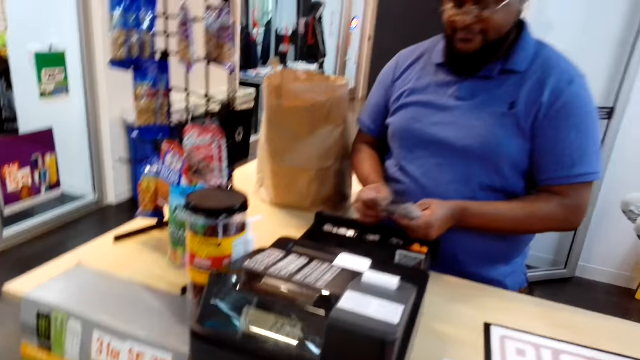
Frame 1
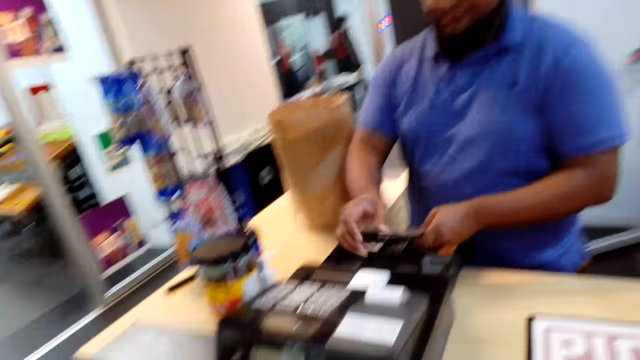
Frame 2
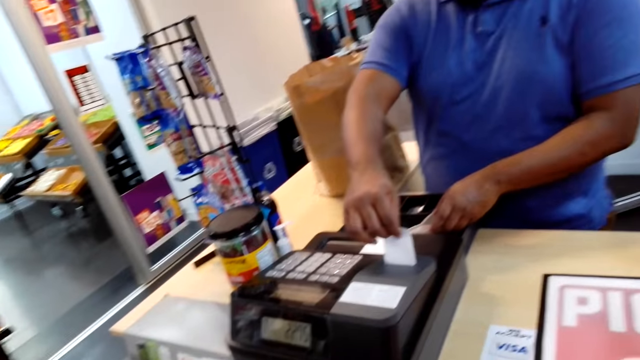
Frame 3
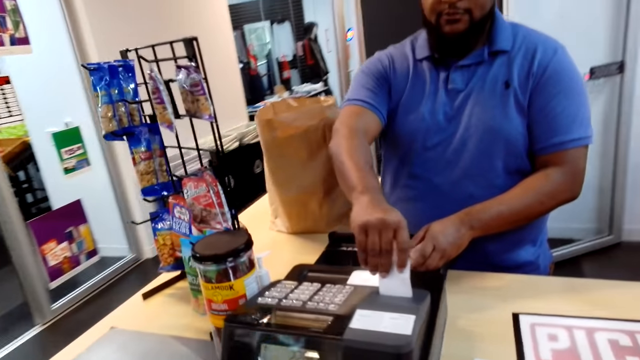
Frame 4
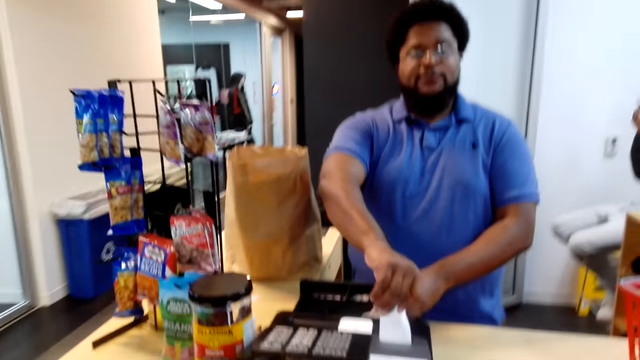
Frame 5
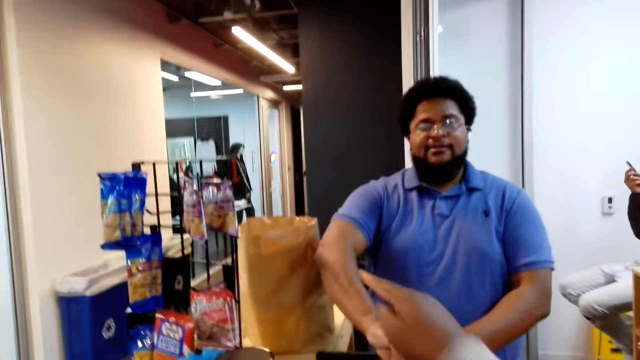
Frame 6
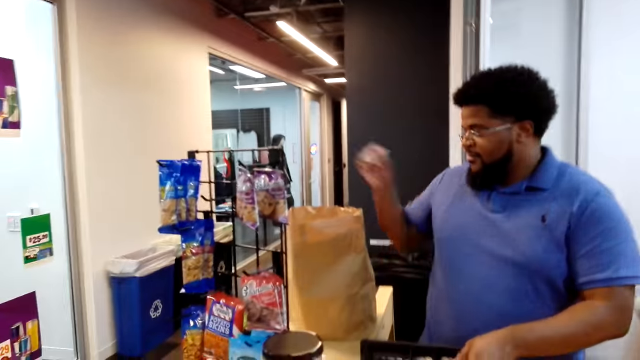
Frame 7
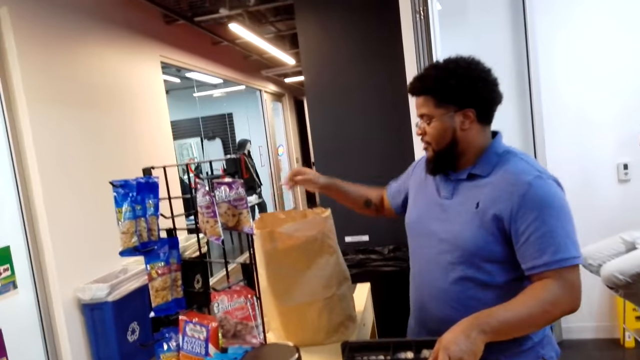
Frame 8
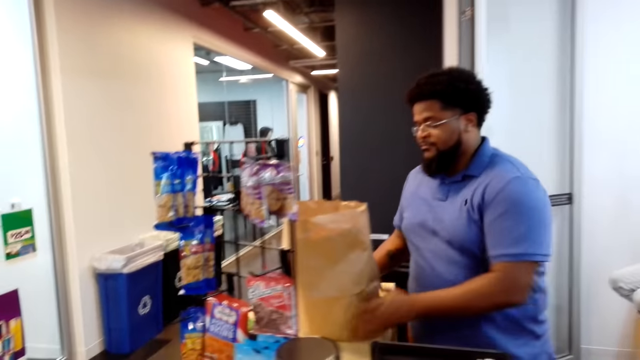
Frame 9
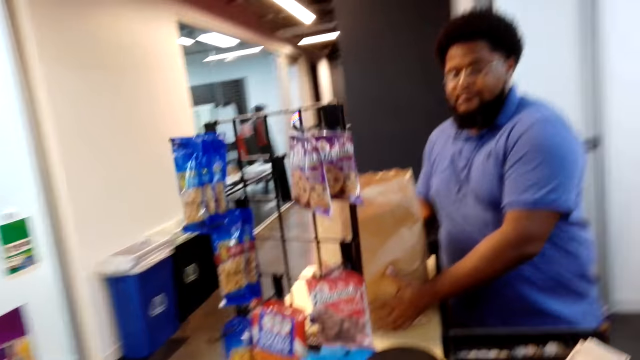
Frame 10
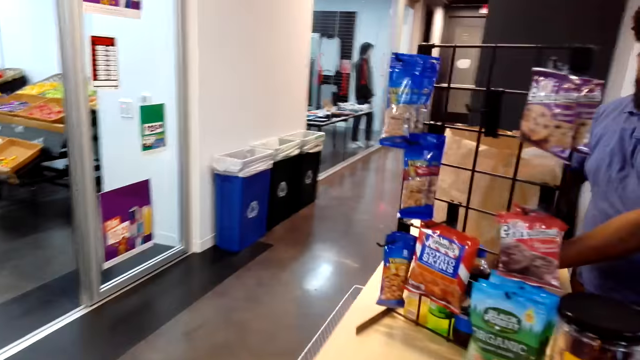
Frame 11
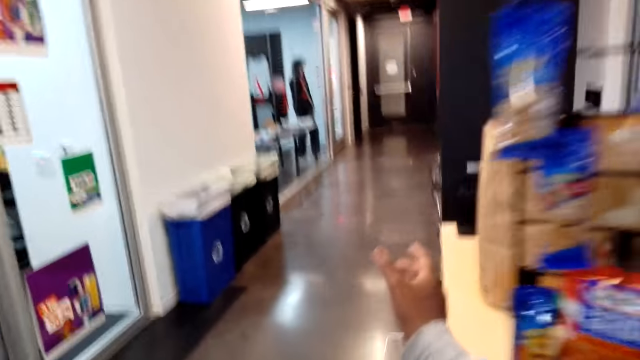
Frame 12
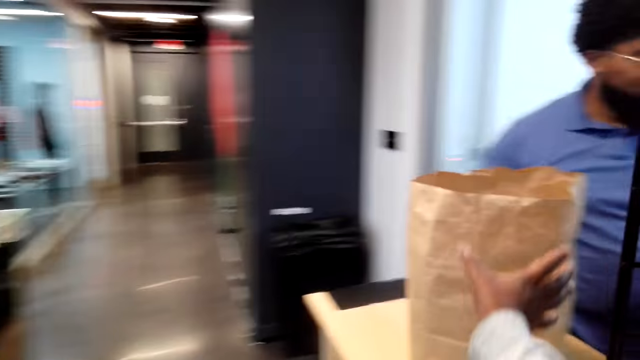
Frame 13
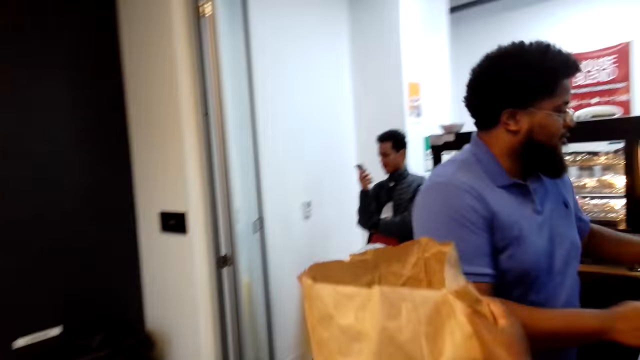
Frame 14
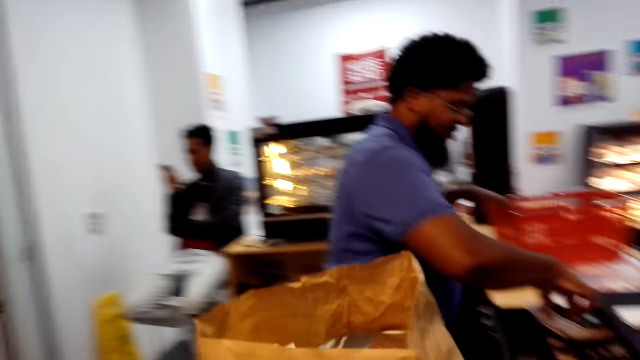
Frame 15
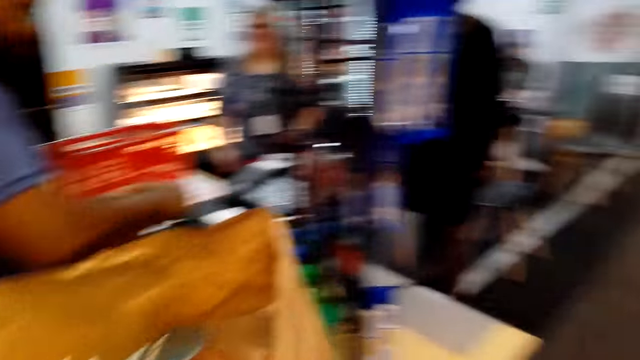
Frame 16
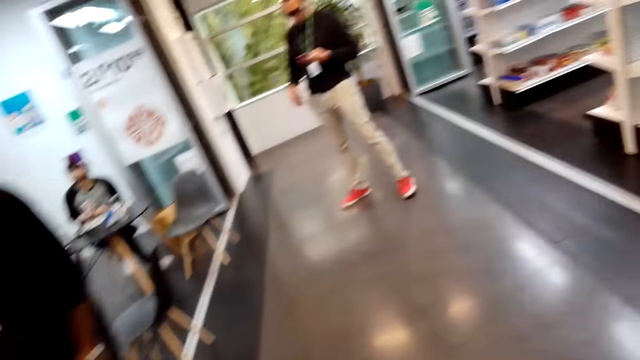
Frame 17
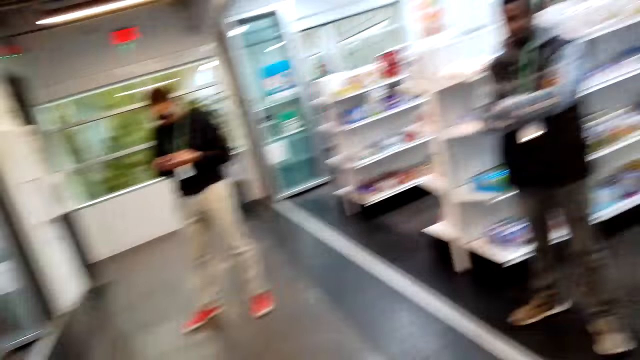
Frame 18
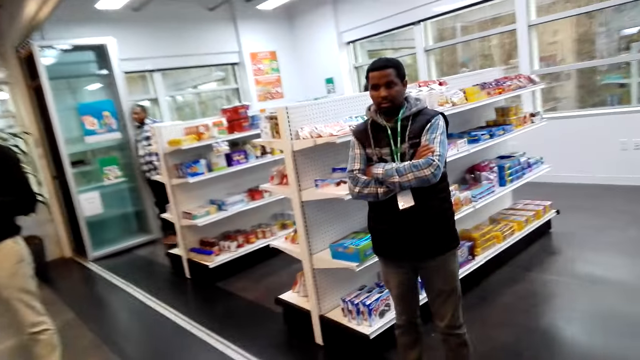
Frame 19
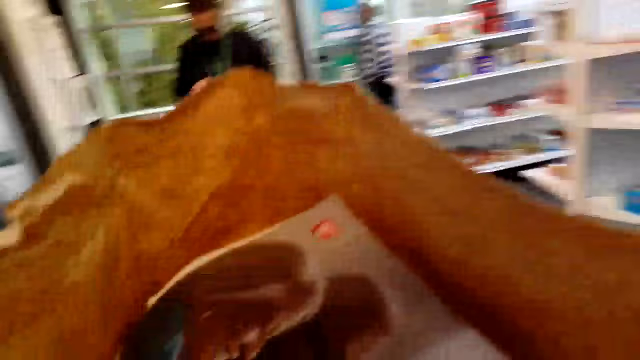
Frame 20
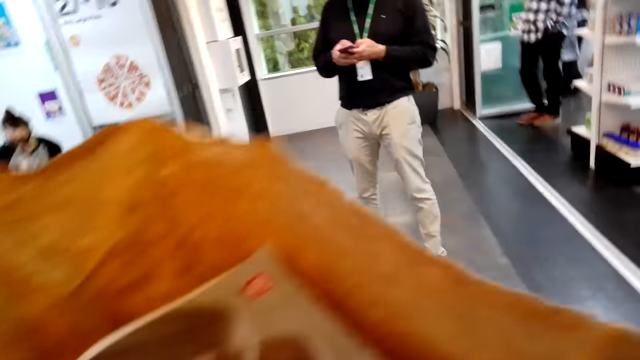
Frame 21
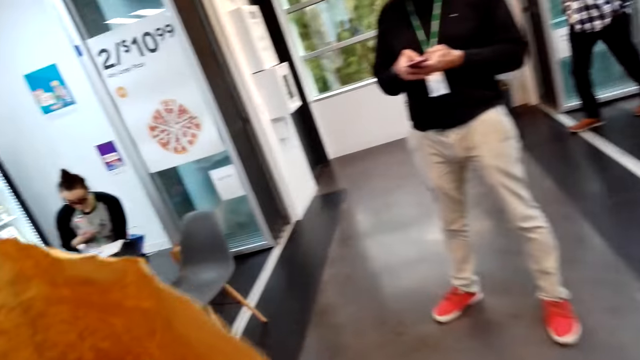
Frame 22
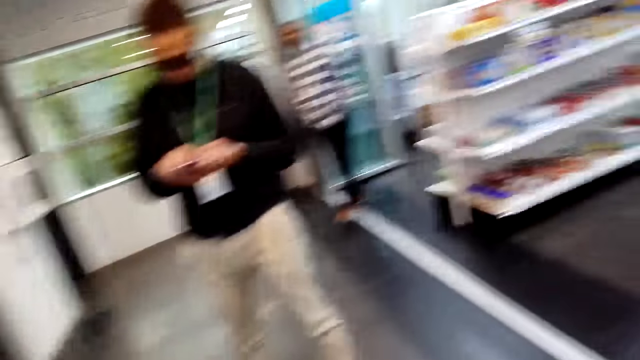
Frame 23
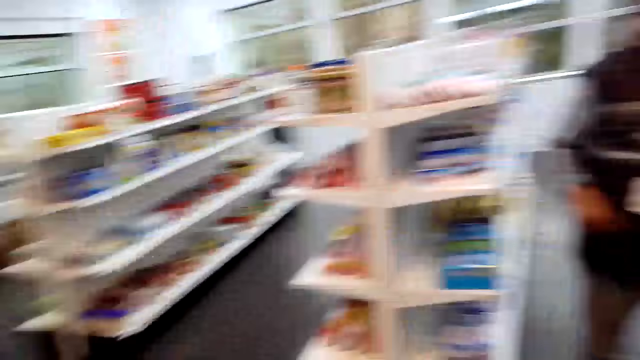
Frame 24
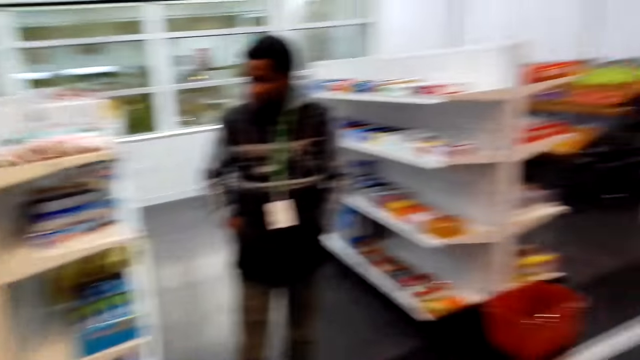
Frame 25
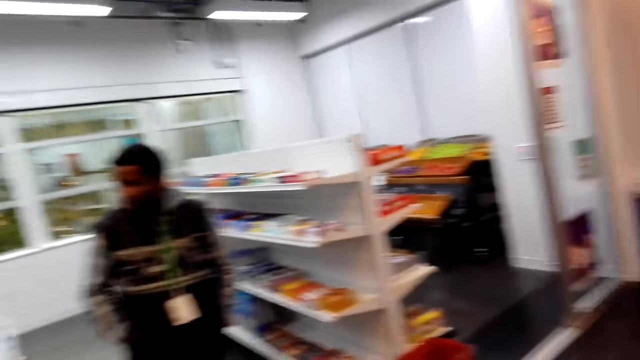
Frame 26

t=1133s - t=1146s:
A man picks up a receipt. The man puts the receipt in the khaki bag or paper. The man pushes the khaki bag. The camera wearer takes the paper from the table. They walk in the supermarket.

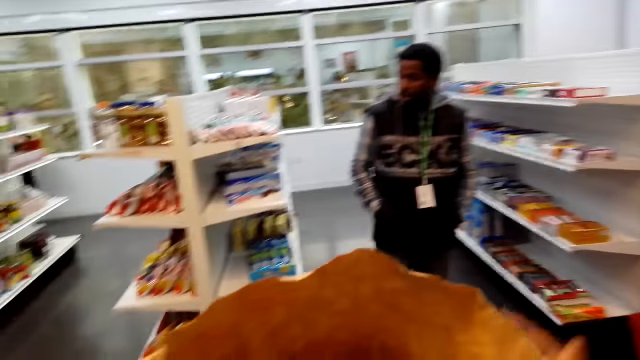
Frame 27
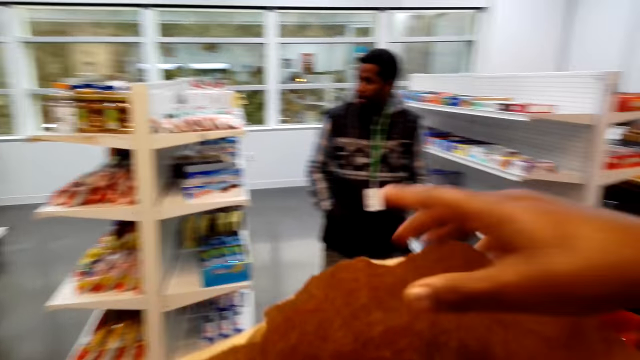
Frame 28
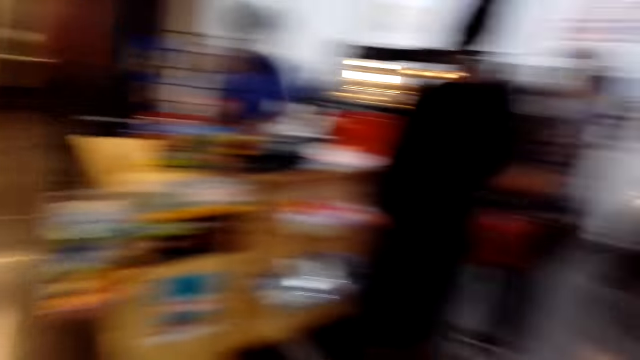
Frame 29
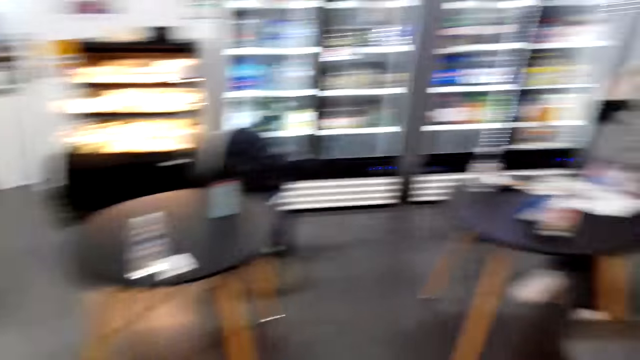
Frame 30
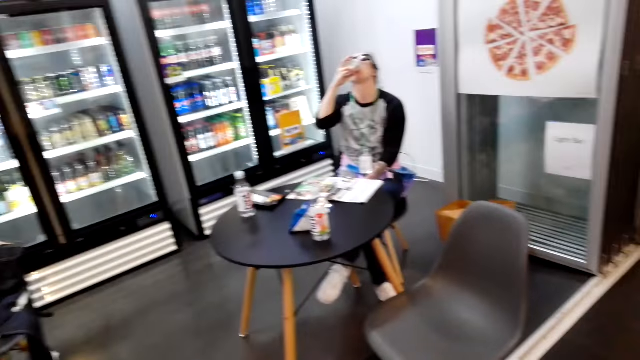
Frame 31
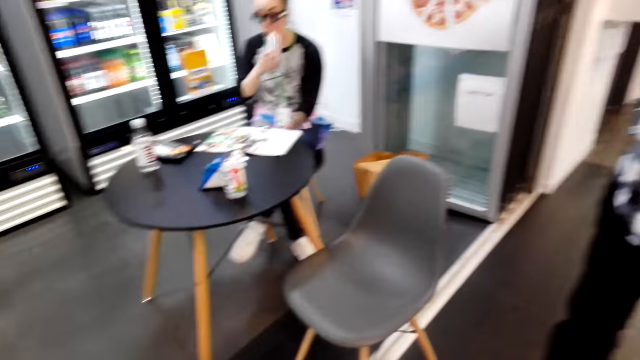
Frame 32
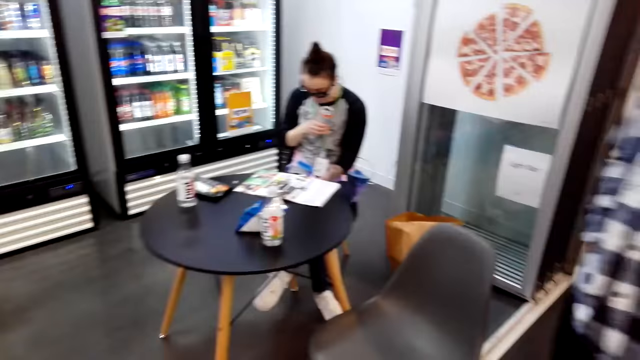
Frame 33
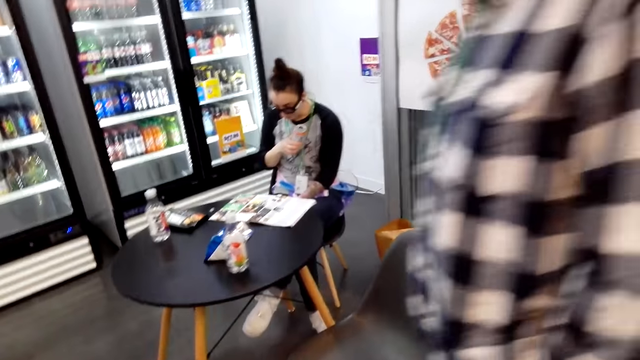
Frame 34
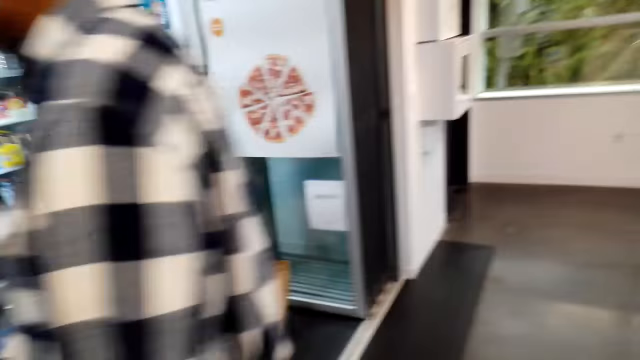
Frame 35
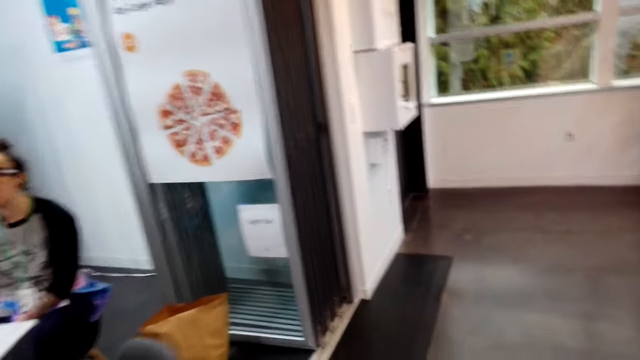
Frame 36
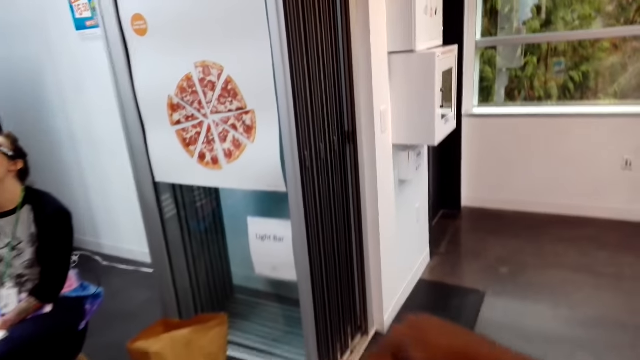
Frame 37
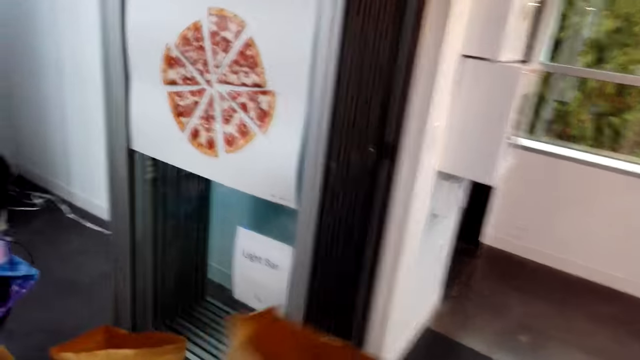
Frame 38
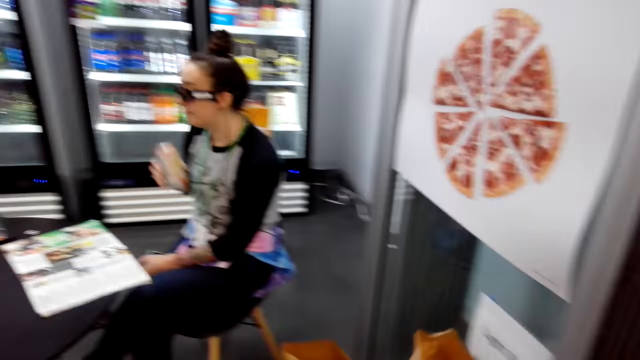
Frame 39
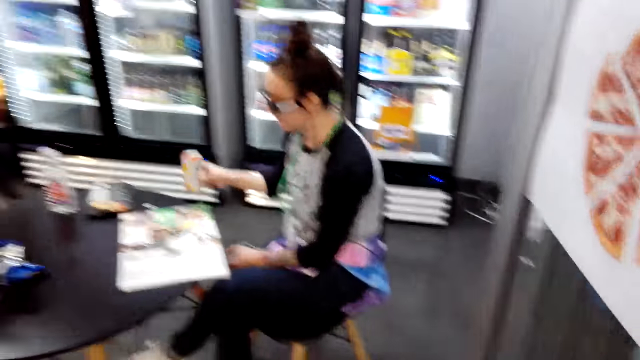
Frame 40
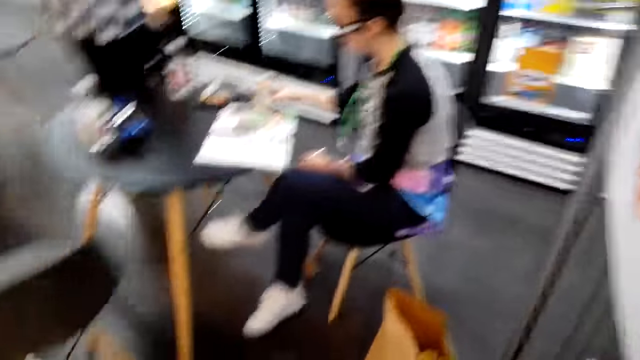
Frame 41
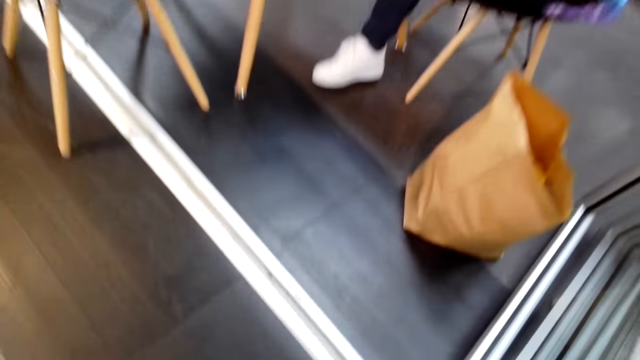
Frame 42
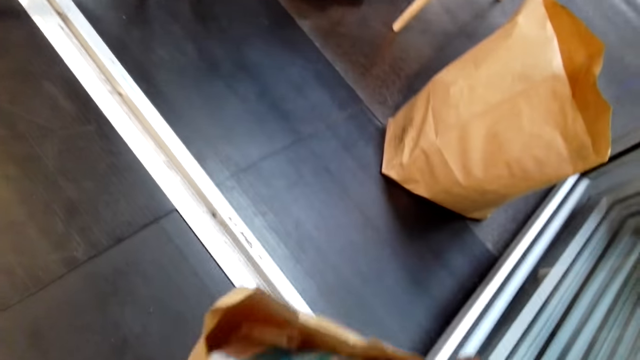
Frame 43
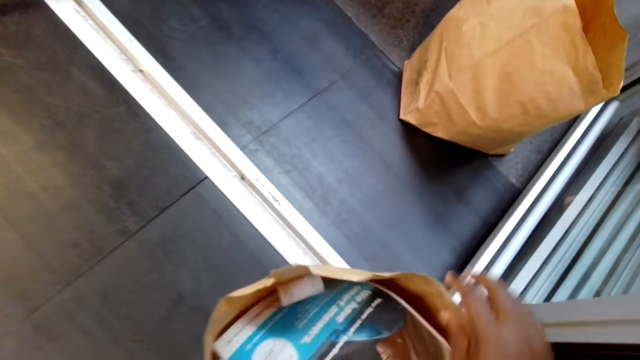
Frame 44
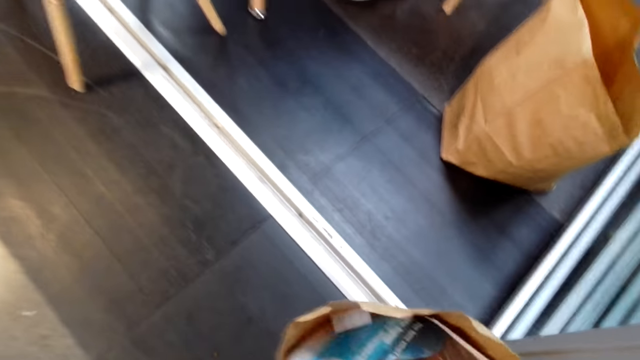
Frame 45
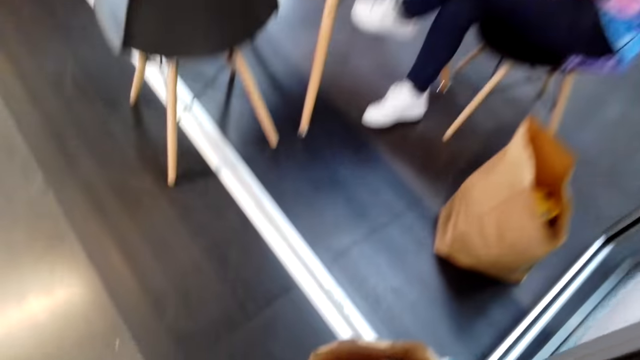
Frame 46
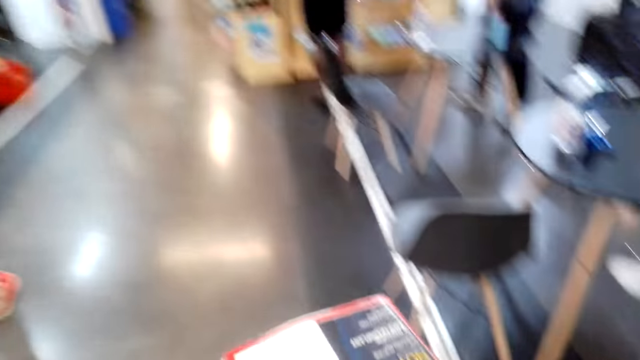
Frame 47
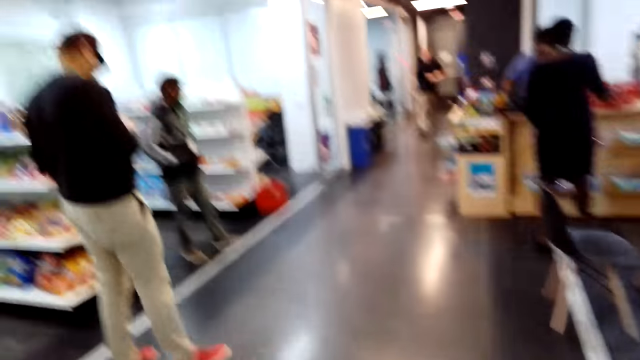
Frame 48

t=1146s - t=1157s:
The camera wearer puts the khaki bag down. They pick up the magazine.
